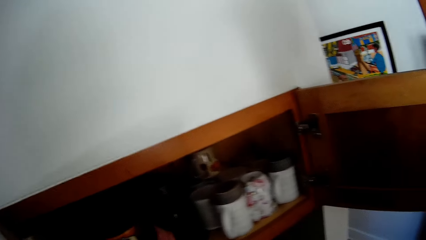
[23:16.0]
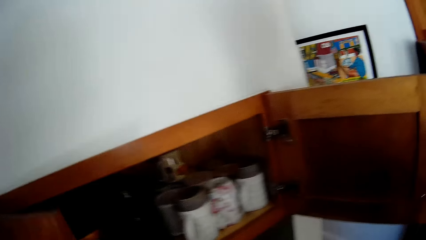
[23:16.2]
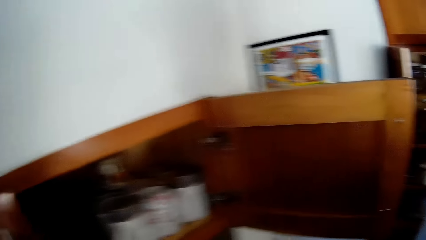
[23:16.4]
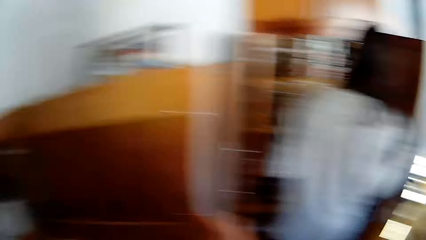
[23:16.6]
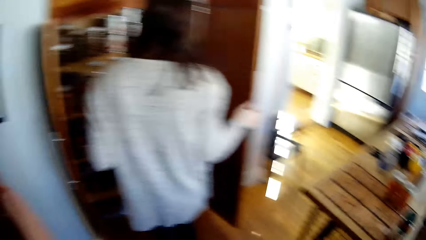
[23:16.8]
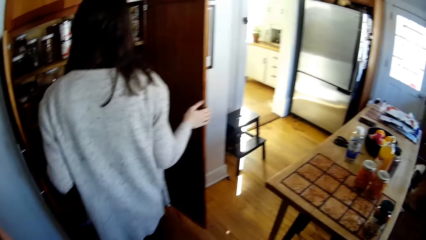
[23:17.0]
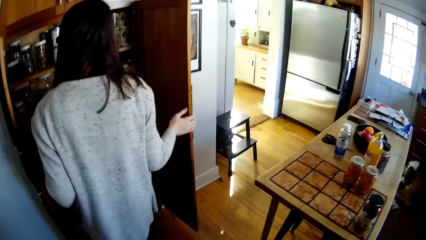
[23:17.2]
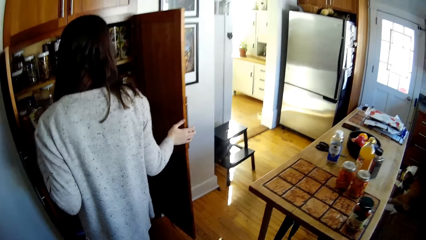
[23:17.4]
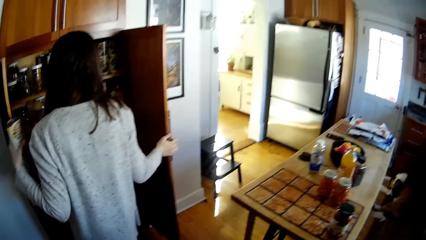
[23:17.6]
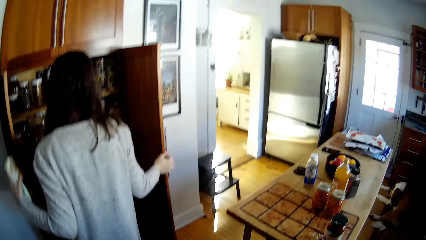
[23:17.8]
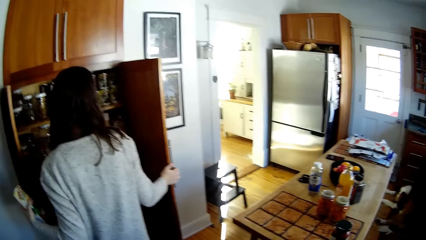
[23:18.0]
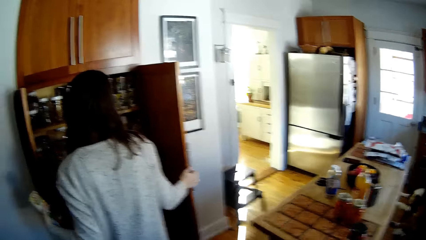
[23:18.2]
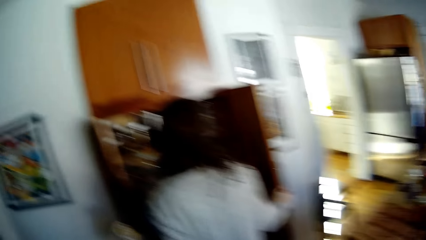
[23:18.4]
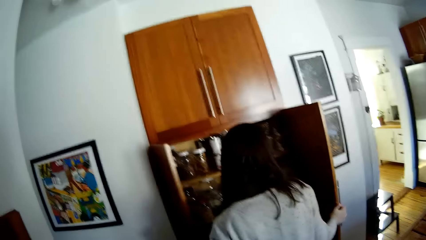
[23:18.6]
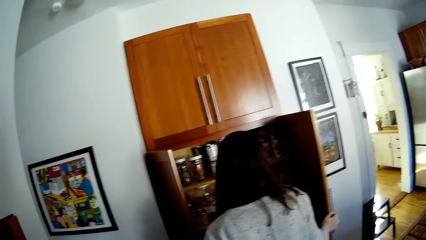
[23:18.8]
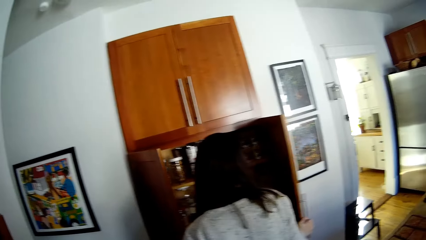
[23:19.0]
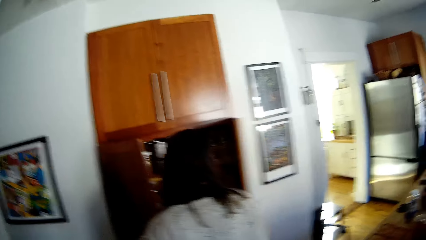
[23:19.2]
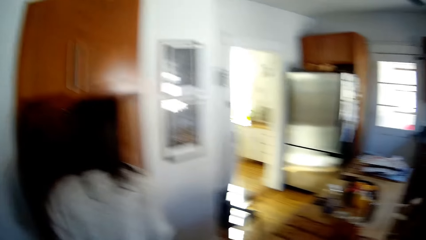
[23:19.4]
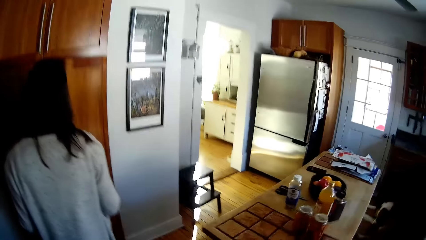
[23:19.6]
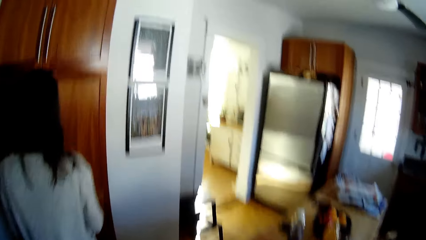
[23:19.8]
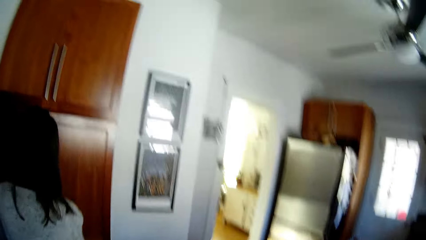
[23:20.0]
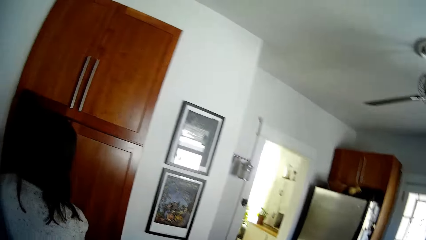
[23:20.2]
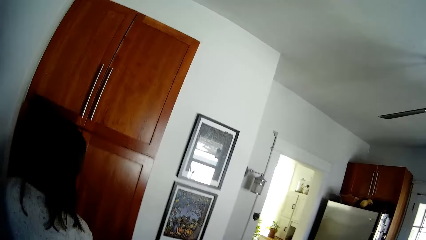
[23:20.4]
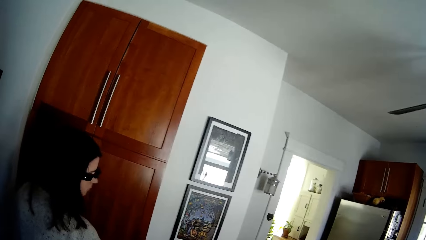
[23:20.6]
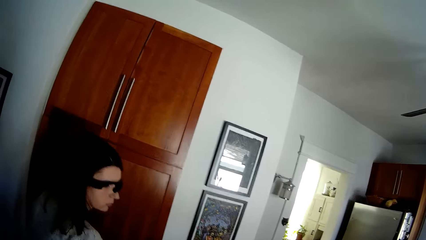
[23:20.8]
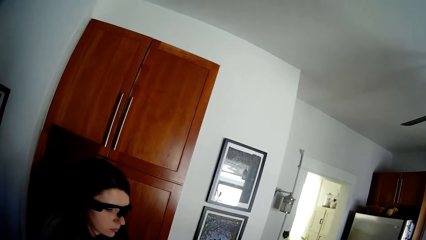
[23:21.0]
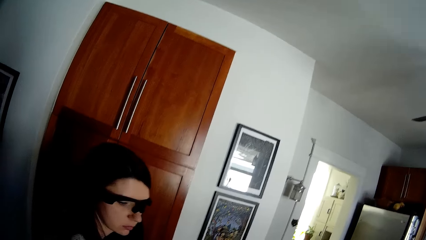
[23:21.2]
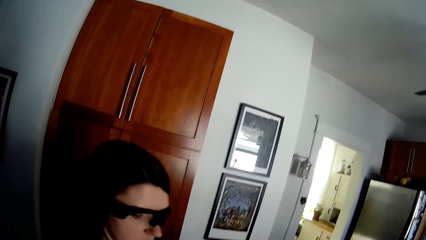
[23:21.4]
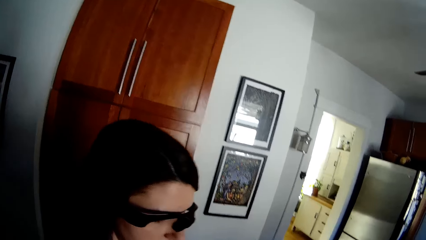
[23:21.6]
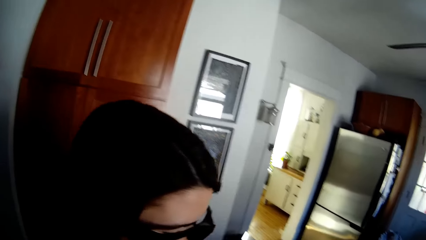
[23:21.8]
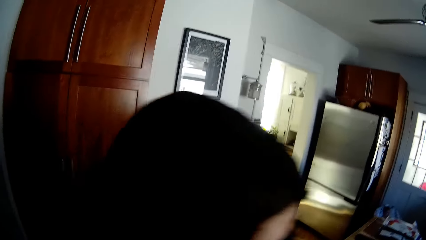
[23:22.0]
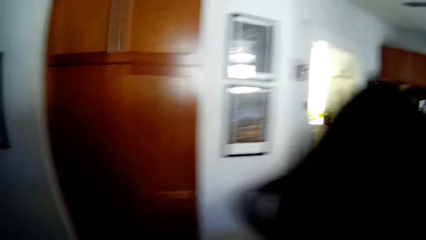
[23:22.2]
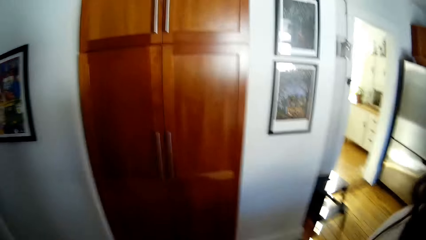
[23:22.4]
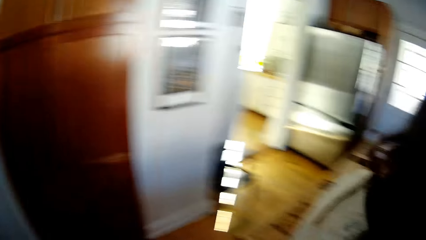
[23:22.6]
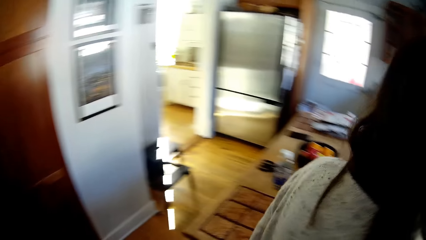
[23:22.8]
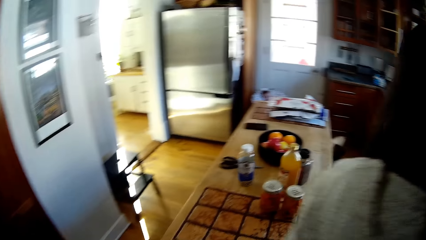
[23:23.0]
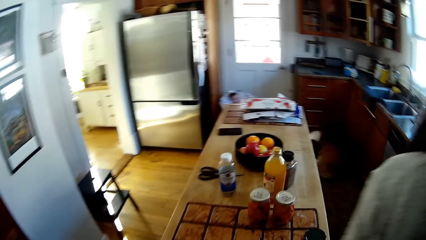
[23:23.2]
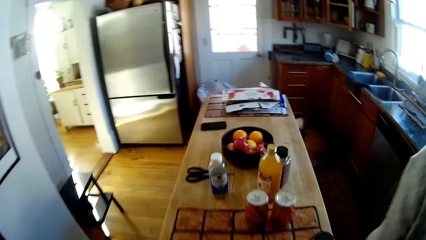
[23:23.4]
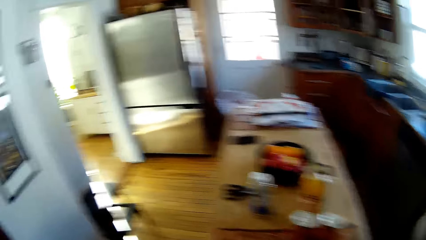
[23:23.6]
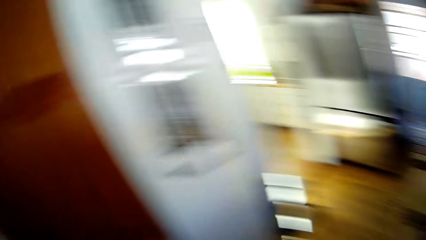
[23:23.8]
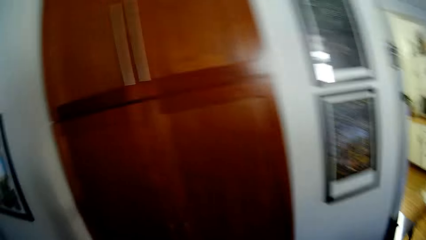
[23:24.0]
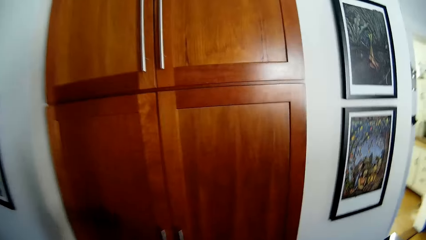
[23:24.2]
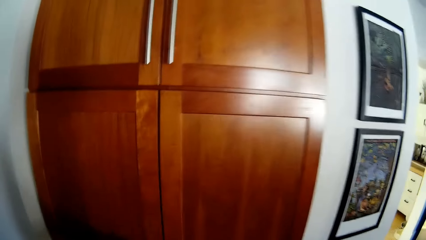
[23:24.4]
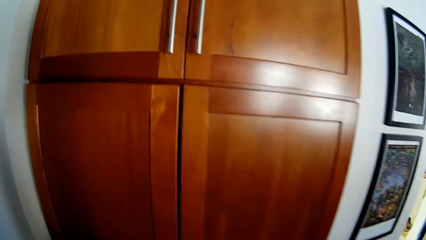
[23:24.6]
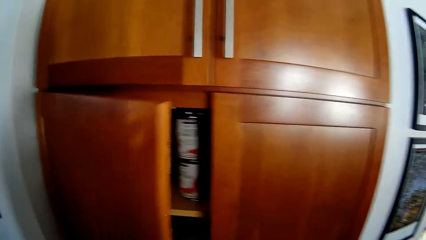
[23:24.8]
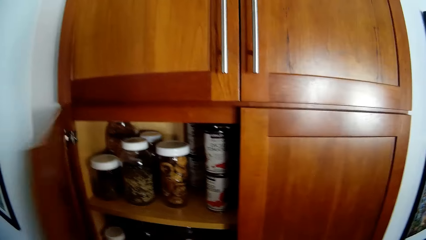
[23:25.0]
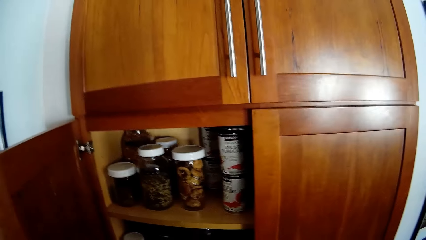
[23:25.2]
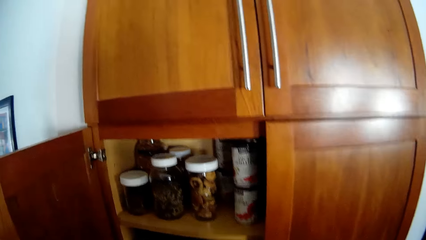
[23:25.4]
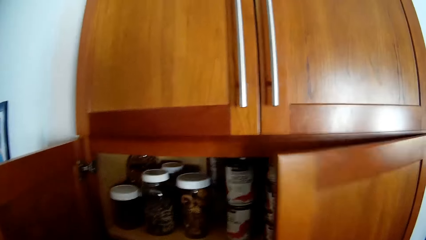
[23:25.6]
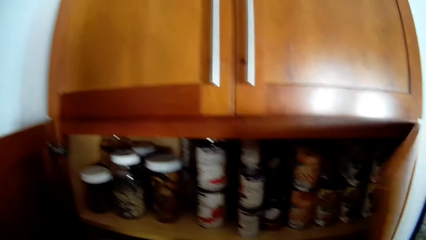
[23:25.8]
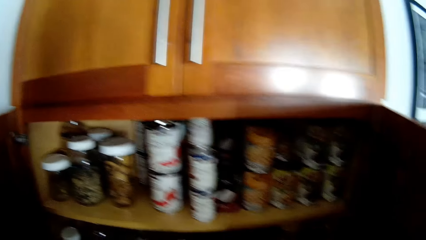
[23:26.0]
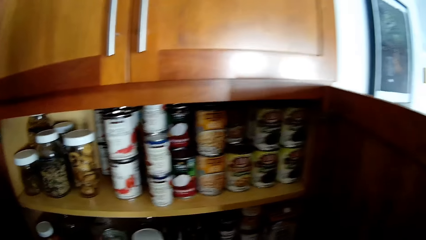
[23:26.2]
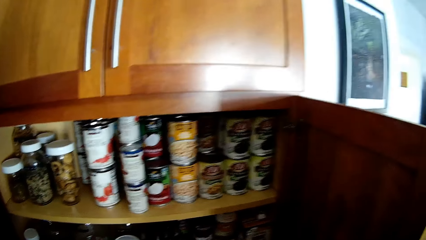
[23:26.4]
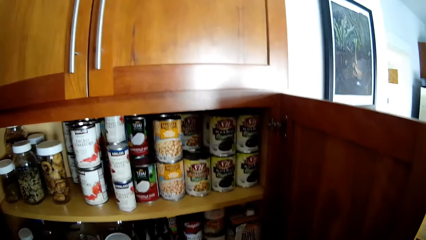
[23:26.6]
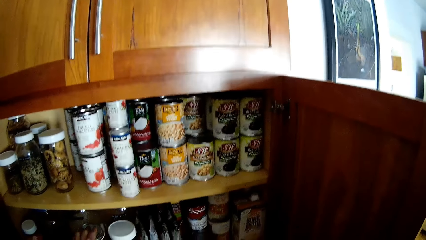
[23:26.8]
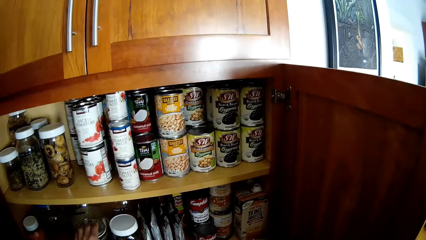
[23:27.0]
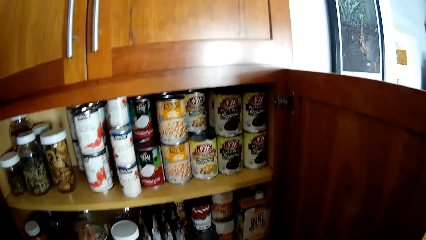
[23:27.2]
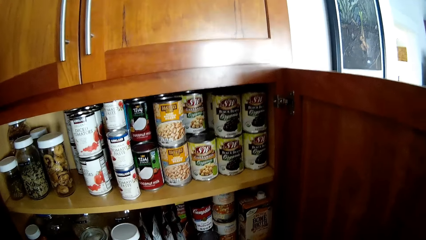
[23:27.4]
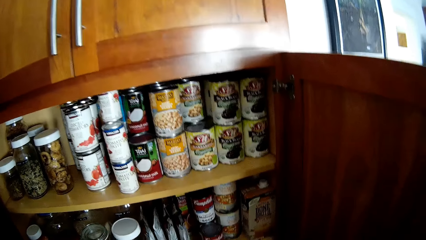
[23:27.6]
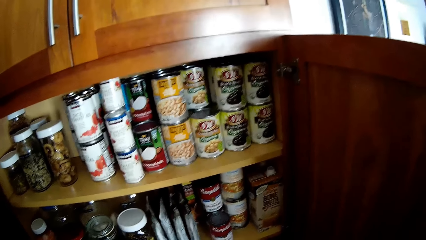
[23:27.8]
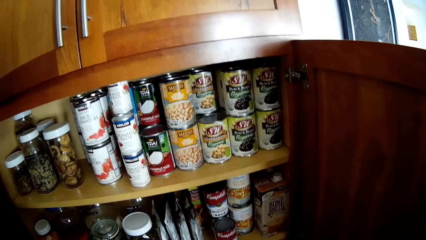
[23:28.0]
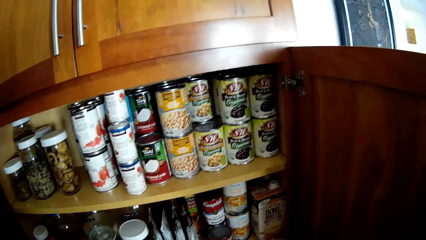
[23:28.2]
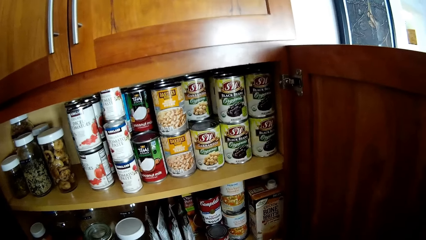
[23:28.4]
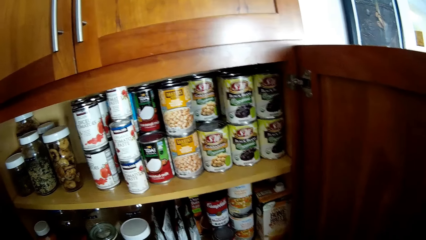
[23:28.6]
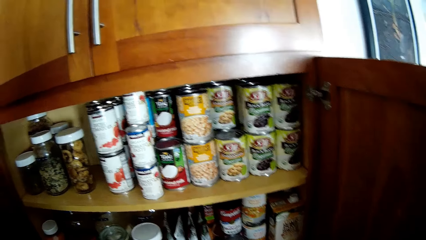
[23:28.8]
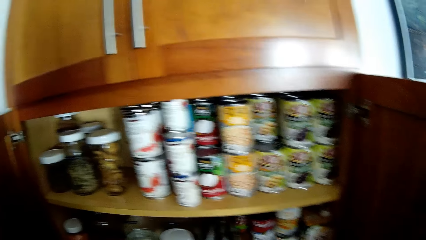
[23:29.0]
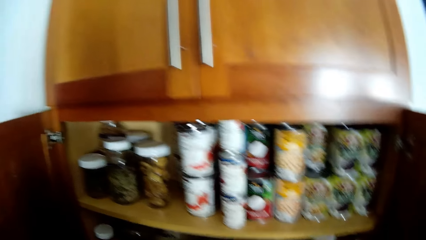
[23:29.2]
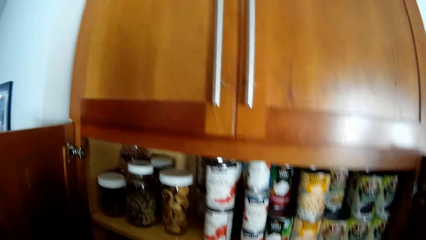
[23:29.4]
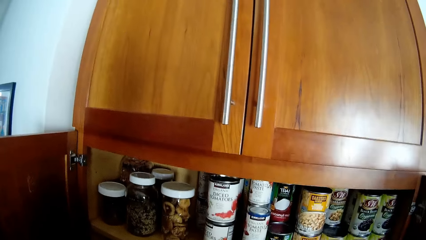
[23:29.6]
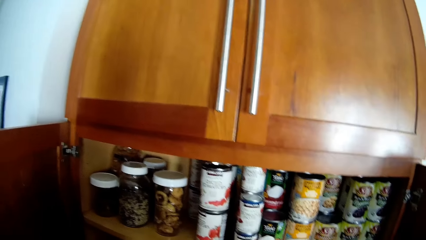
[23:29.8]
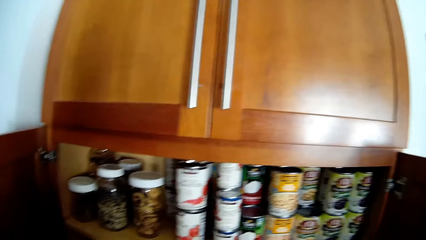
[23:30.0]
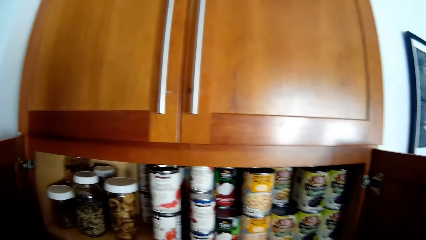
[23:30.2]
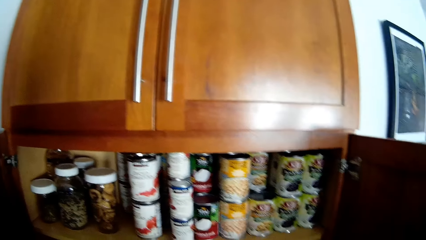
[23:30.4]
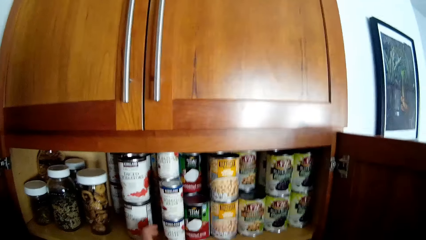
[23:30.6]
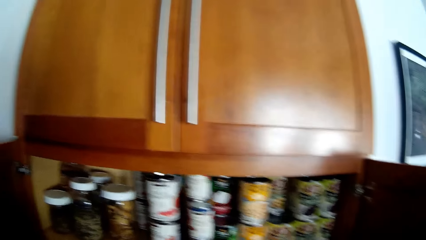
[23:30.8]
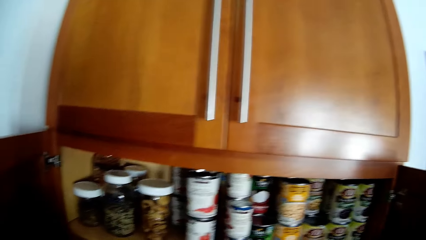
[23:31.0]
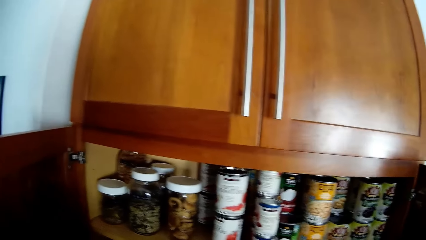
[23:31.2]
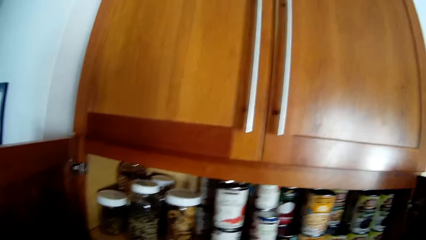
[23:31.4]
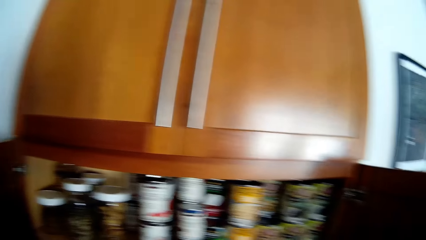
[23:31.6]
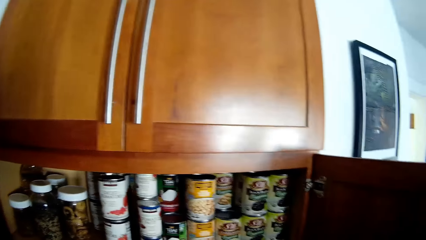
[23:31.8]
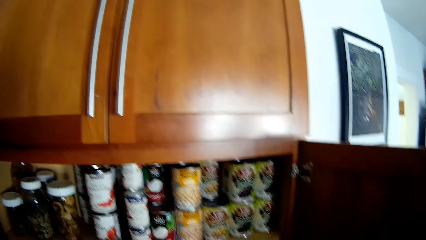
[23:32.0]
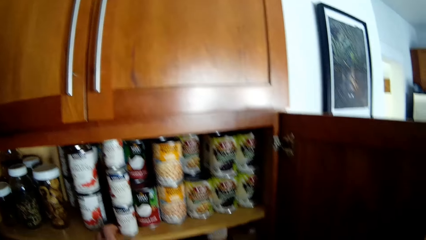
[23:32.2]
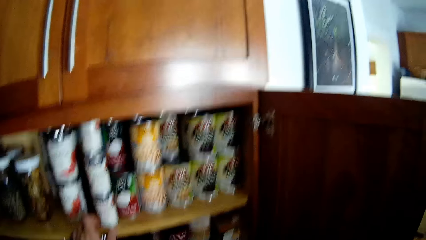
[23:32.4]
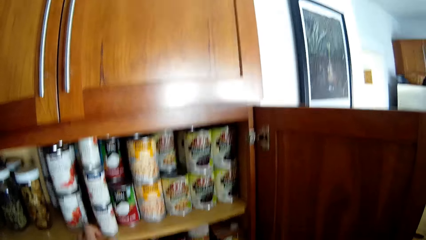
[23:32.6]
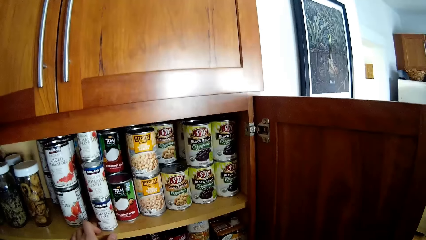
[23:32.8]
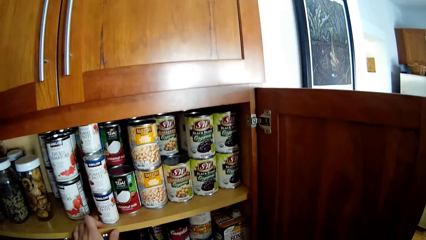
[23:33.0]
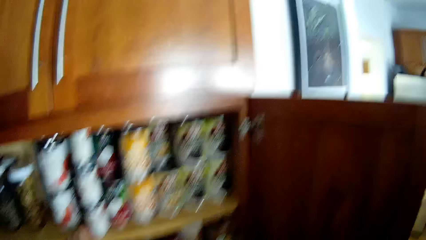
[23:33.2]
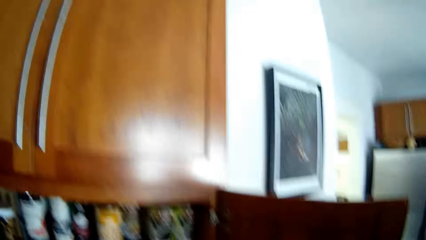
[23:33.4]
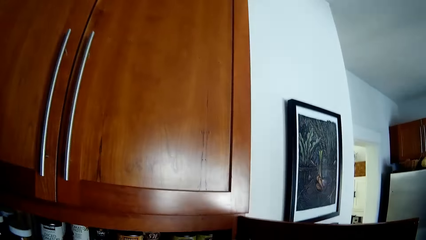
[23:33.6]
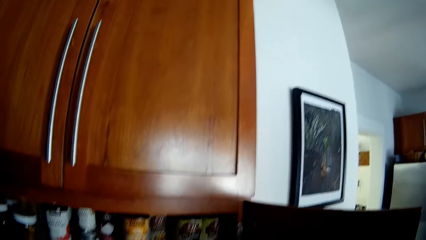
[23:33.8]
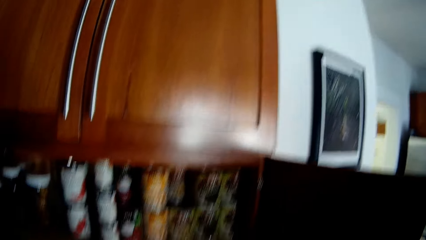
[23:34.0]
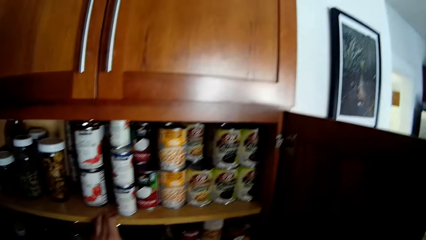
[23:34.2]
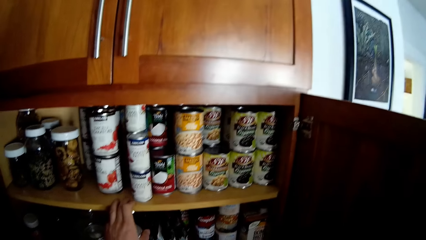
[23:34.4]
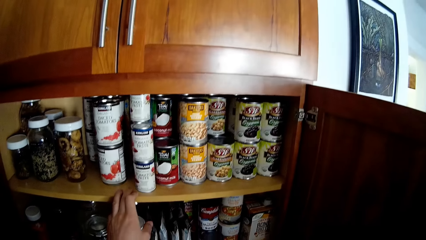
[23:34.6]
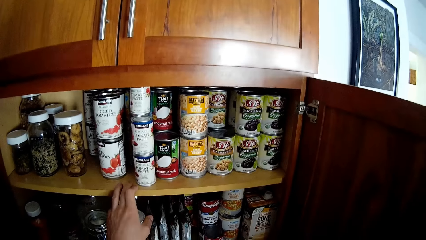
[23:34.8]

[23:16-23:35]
The camera wearer looks around the kitchen. A woman holds a cabinet door with her right hand. The woman checks in the cabinet. The woman holds a can of beans with her left hand. The woman closes the cabinet doors with her hands. The camera wearer looks around the kitchen. The woman walks around the kitchen. The camera wearer looks around the kitchen. He opens the cabinet door with his right hand. He opens the cabinet door with his right hand again. He looks in the cabinet. The woman interacts with the camera wearer. The camera wearer converses with the woman. He holds the cabinet rack with his left hand. He looks in the cabinet.
